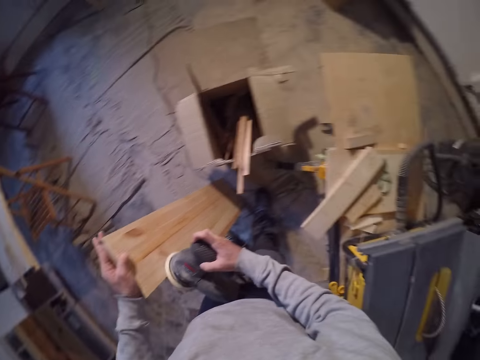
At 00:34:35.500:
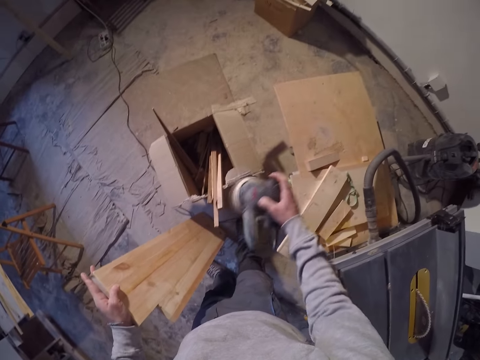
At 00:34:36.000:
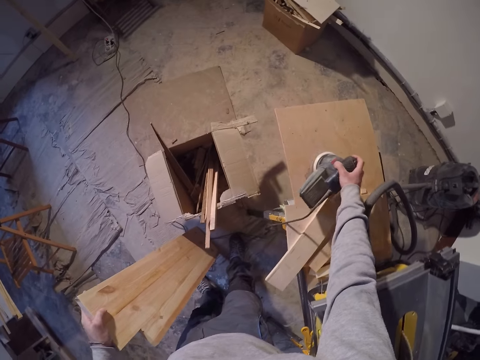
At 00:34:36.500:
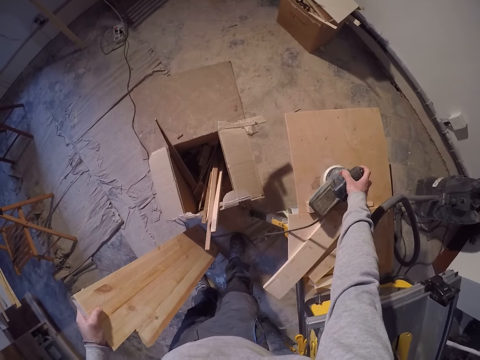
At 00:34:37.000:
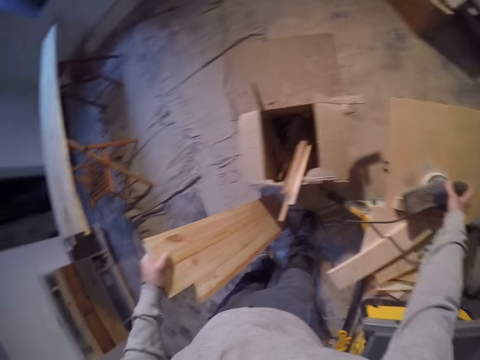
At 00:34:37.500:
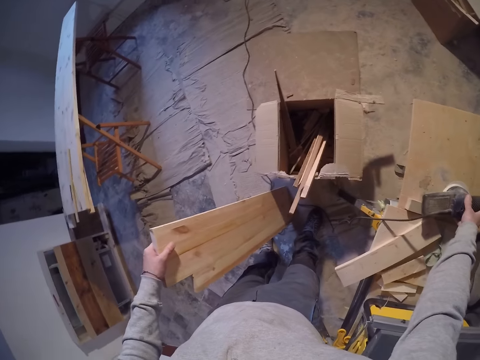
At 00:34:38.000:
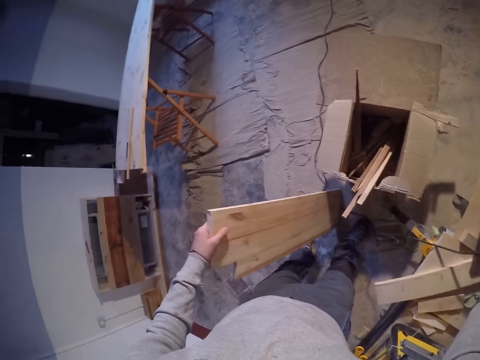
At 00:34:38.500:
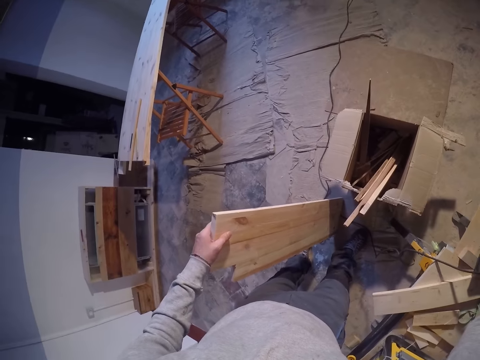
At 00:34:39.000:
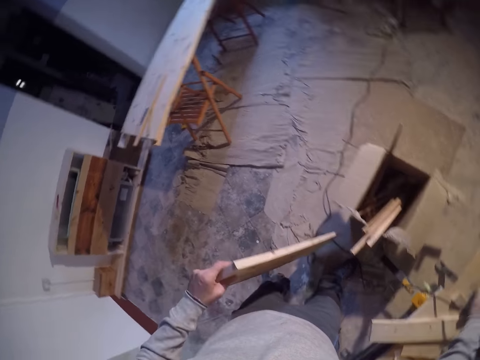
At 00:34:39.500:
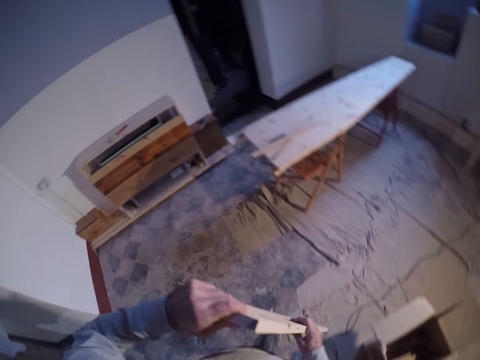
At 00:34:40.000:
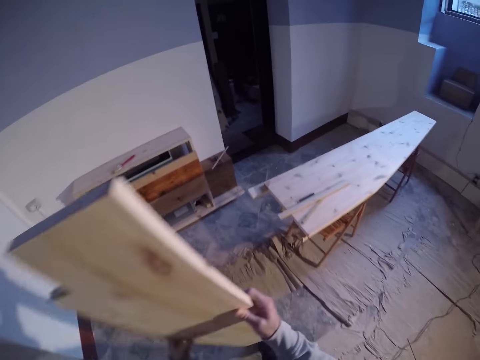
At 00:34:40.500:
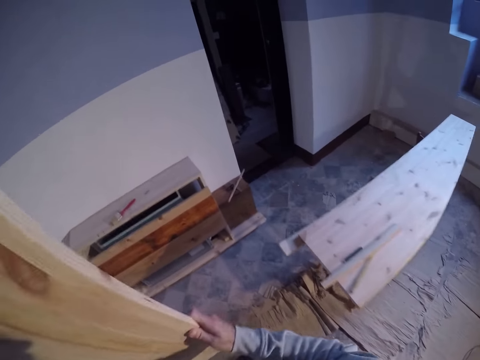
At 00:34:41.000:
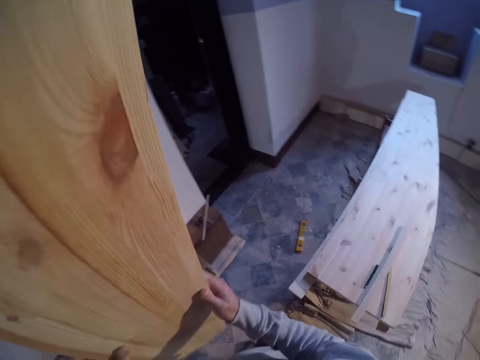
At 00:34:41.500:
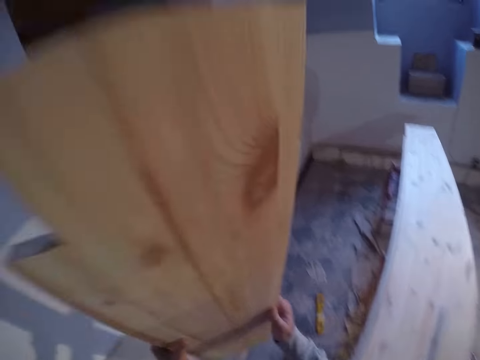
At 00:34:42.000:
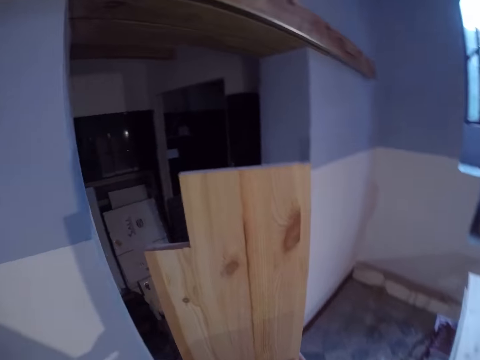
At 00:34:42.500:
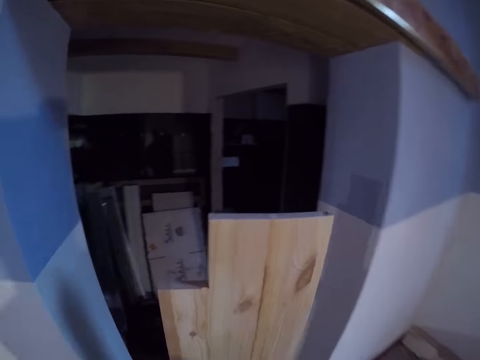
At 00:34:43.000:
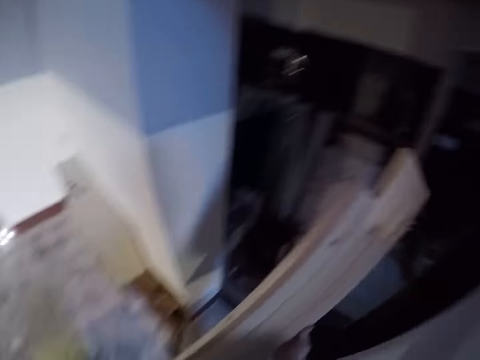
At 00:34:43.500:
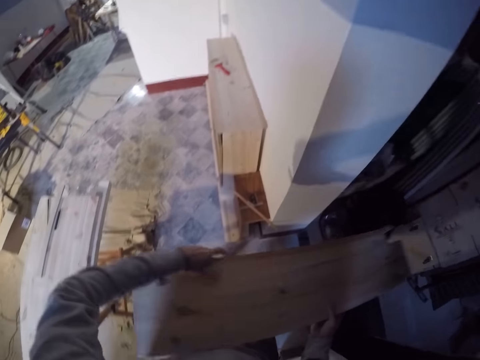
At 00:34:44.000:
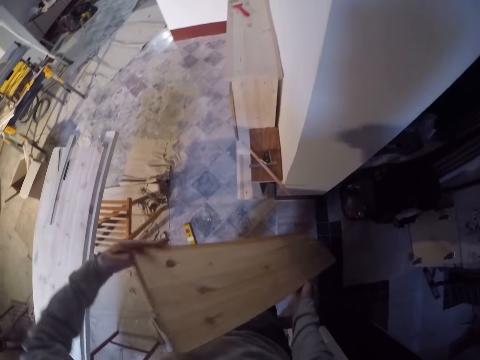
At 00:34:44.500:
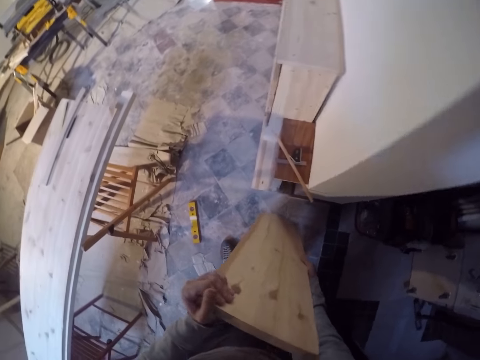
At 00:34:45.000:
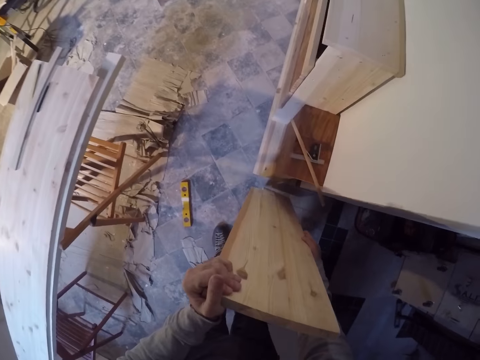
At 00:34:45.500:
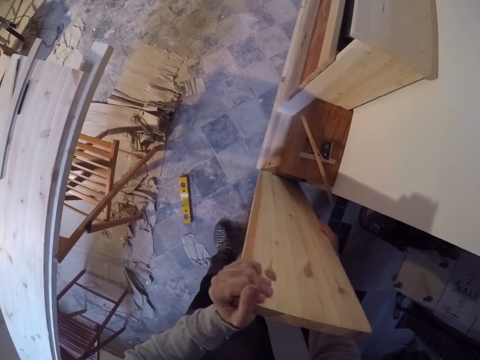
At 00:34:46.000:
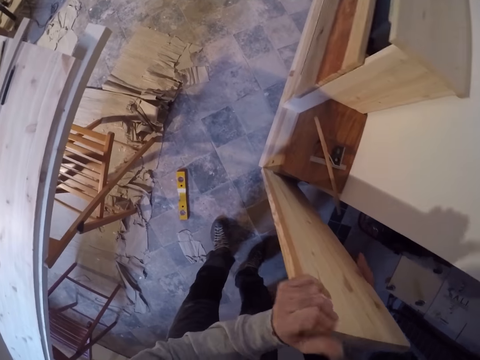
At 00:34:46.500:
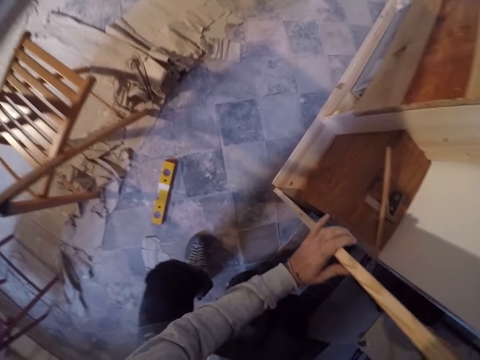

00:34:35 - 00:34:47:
The camera wearer places the sander on the table with his right hand. He looks at the piece of wood. He picks up the plank from the floor with his two hands. He sets the plank by the side of the shelf with his two hands.

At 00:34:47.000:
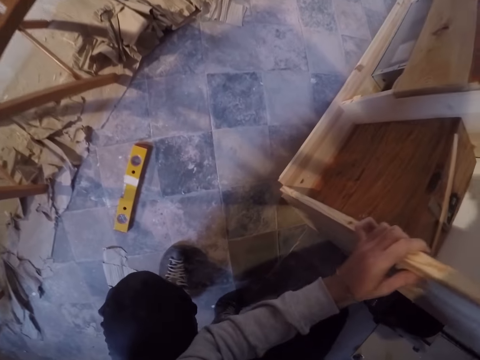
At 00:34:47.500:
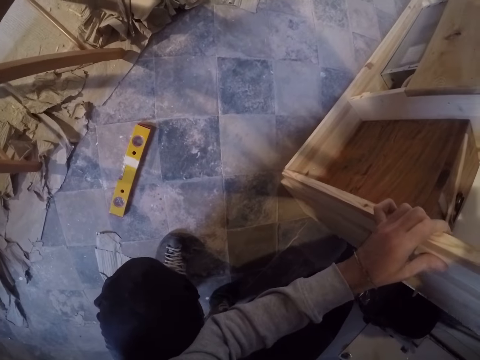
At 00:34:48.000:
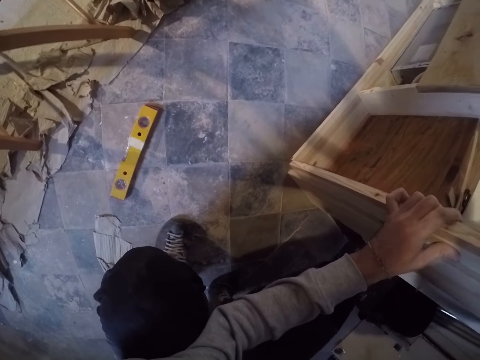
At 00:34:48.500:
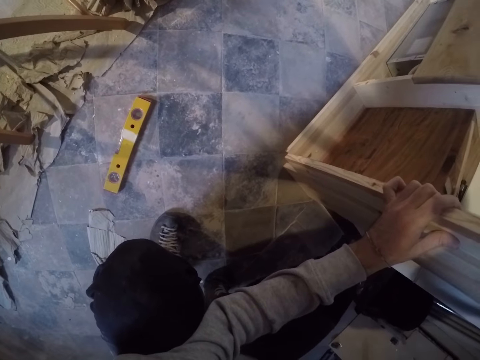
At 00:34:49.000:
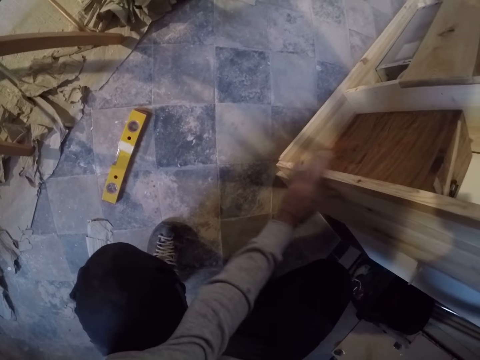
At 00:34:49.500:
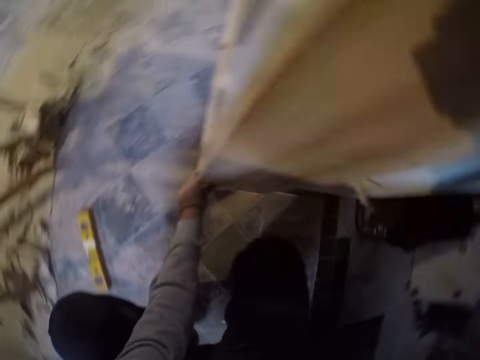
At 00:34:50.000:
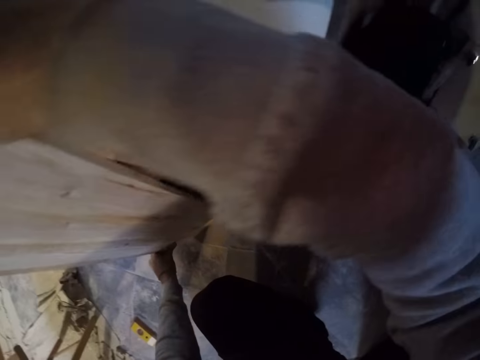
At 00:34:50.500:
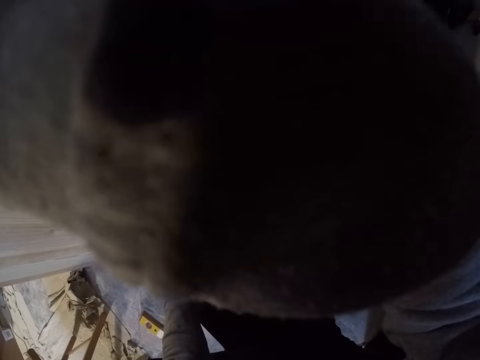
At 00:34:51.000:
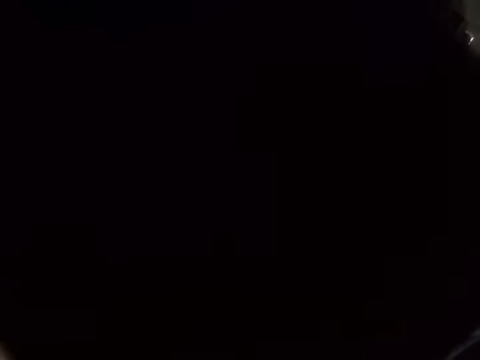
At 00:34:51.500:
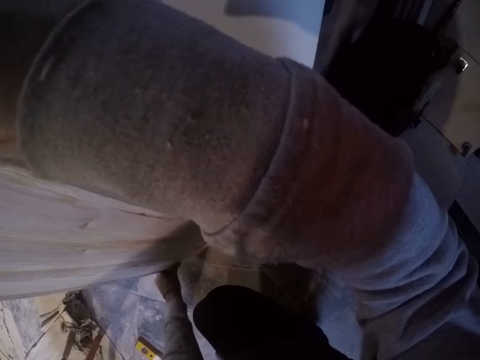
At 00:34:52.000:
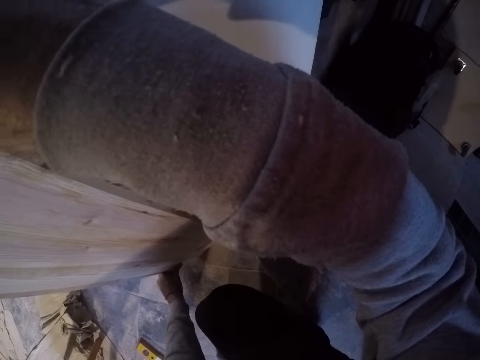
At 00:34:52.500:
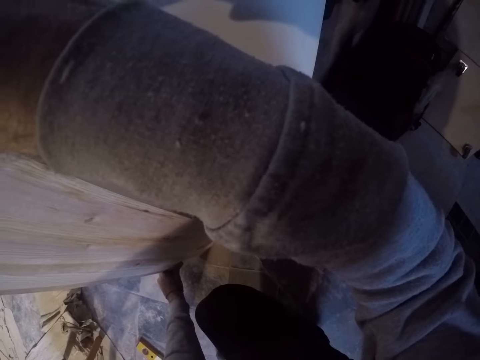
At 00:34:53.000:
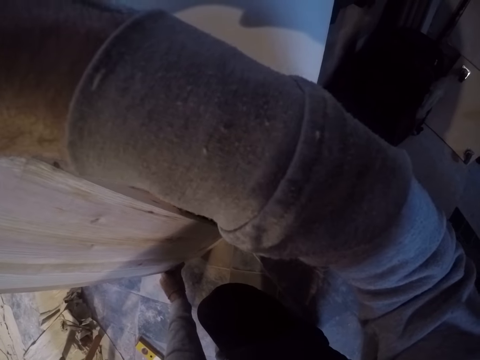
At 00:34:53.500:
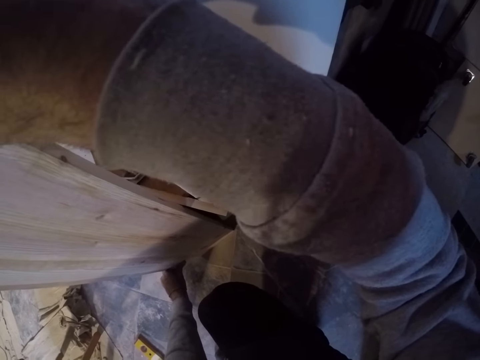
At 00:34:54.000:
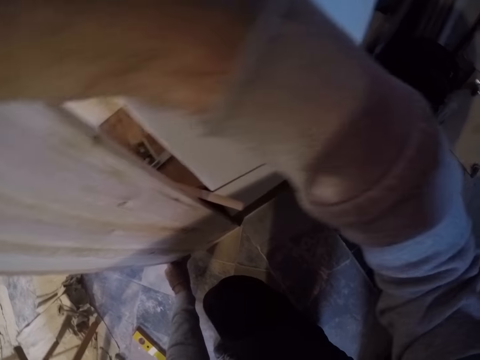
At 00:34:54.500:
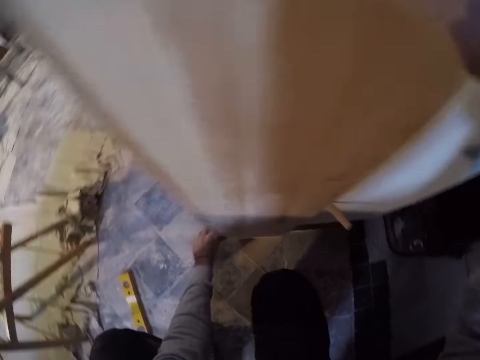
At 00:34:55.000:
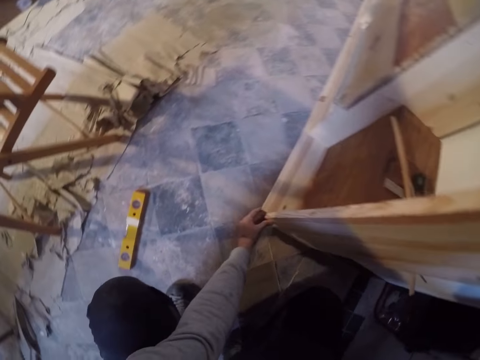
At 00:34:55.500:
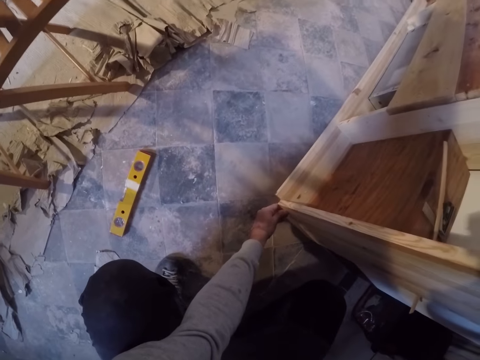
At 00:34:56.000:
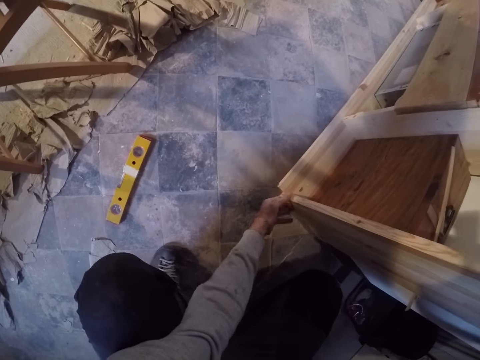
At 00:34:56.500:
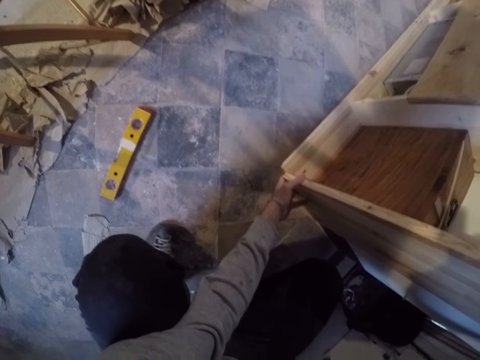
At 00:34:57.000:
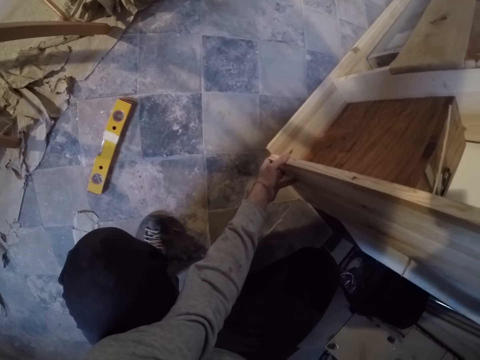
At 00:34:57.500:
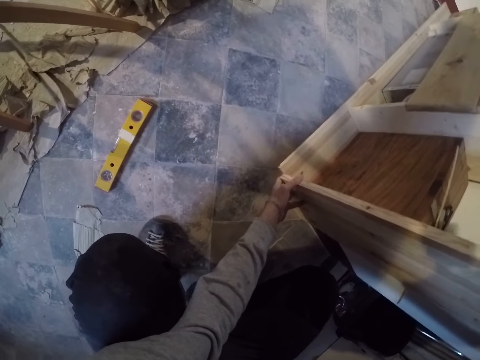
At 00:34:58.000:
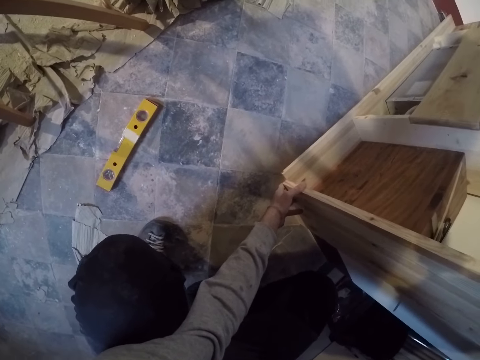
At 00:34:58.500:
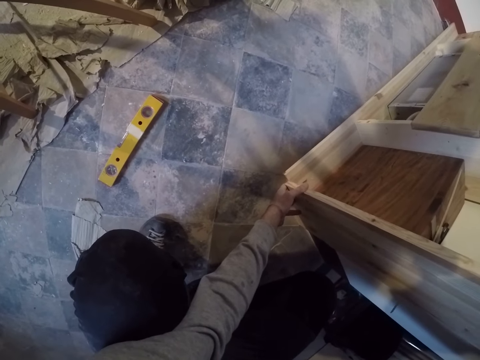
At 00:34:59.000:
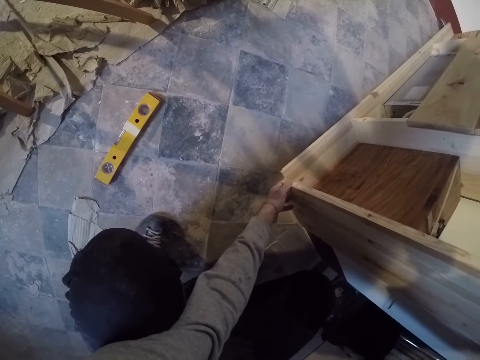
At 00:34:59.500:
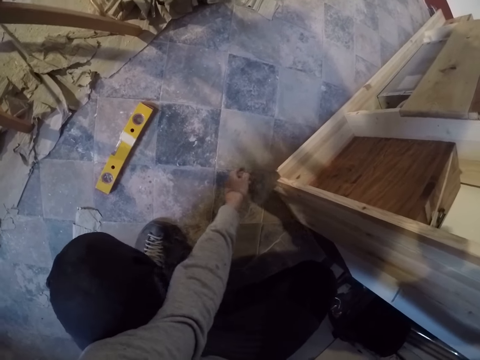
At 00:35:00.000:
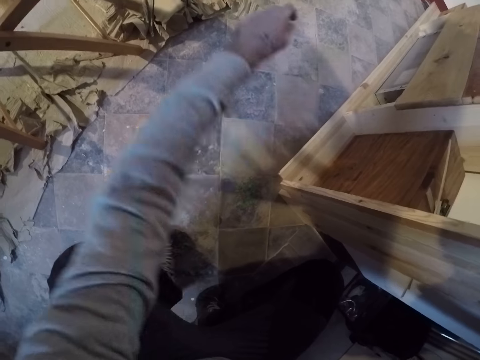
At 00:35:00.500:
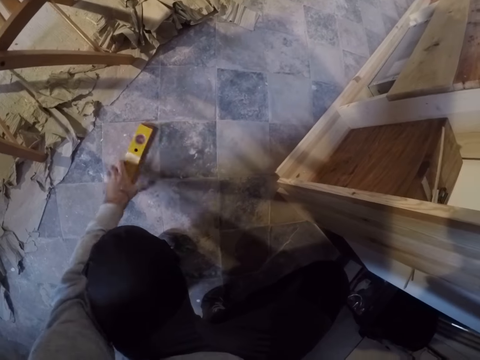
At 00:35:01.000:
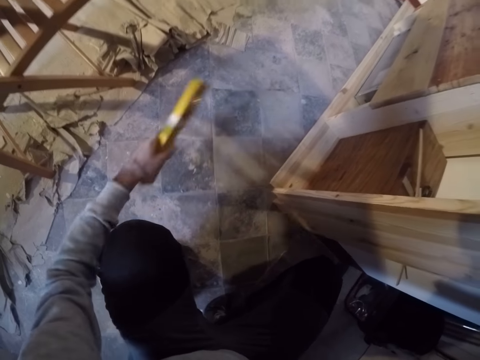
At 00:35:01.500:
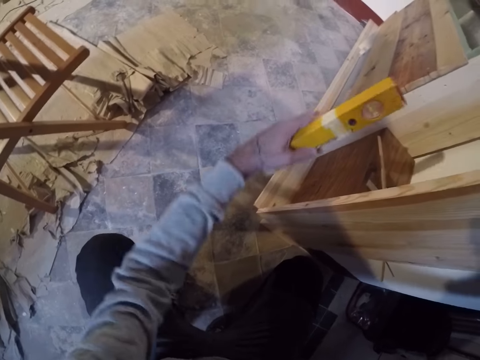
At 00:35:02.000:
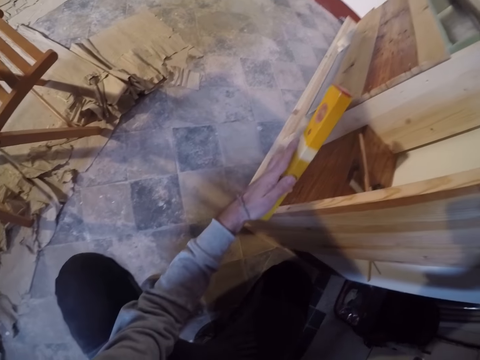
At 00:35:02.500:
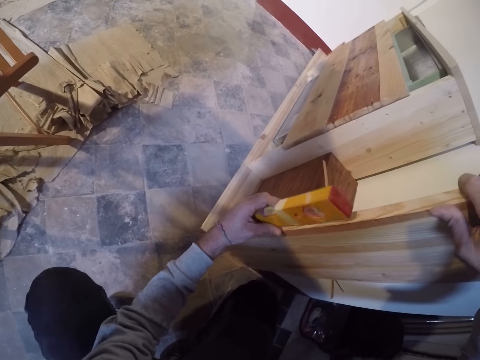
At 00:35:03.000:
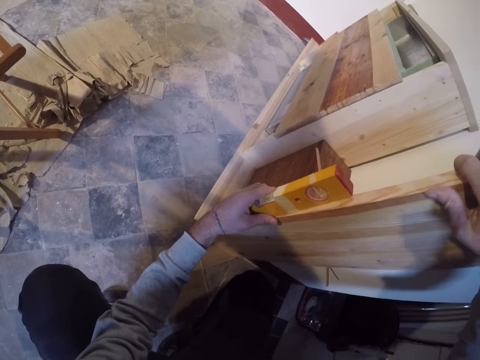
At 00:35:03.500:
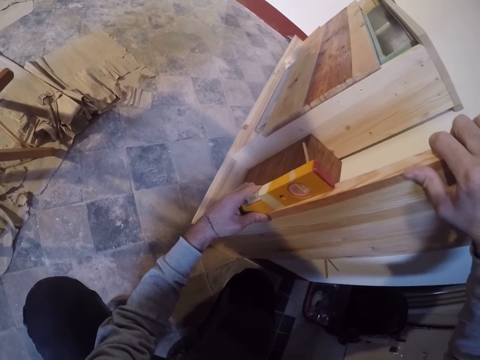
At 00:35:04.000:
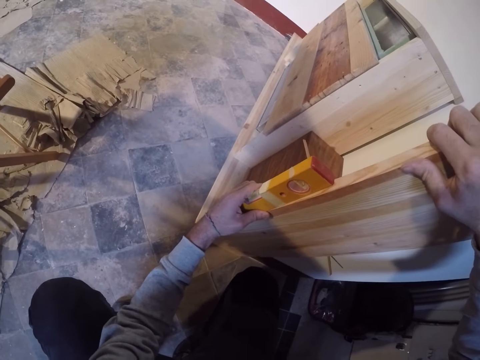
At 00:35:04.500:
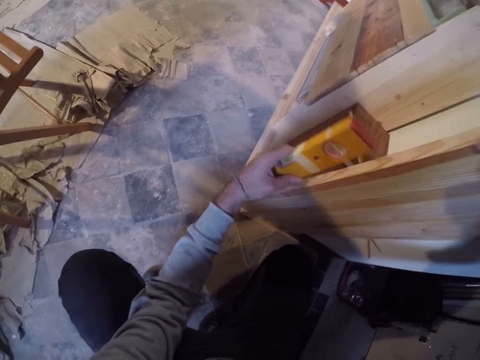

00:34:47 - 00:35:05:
The camera wearer fixes the wood on the wall. He looks at the piece of wood. He fixes the wood on the wall. He picks up the spirit level from the floor with his left hand. He measures the piece of wood. He places the spirit level on the side of the plank with his left hand.
